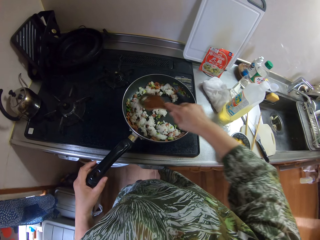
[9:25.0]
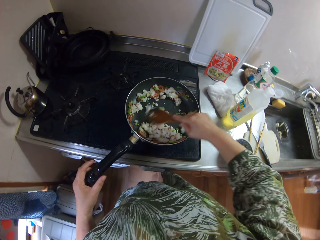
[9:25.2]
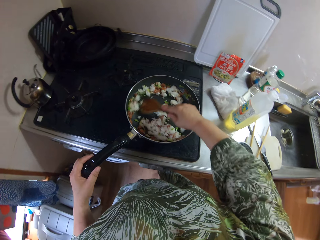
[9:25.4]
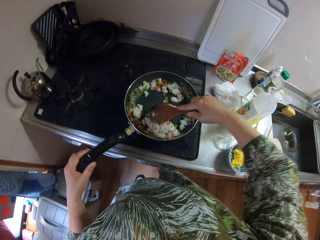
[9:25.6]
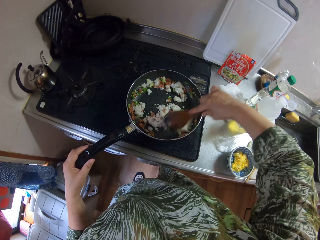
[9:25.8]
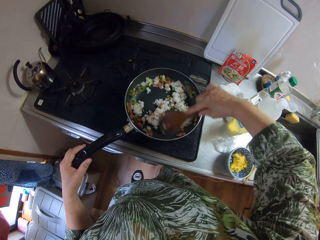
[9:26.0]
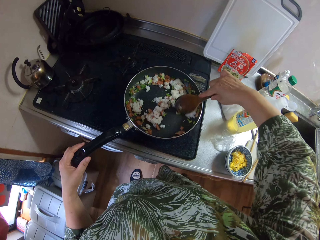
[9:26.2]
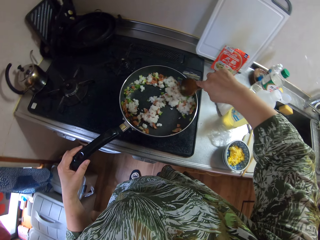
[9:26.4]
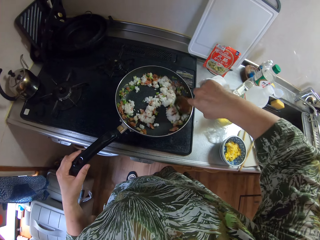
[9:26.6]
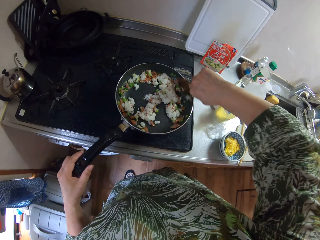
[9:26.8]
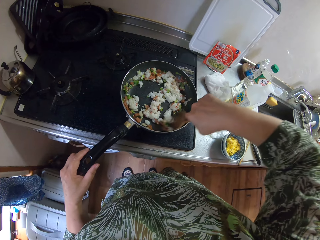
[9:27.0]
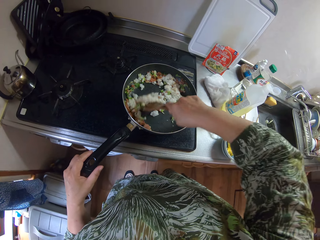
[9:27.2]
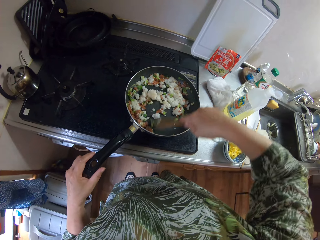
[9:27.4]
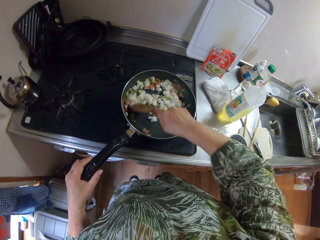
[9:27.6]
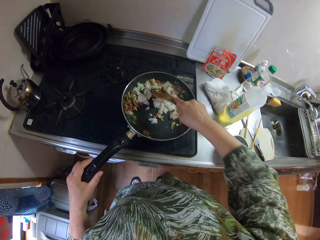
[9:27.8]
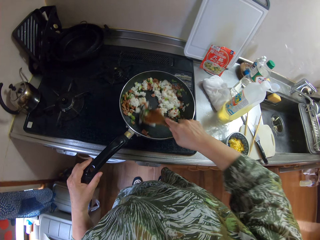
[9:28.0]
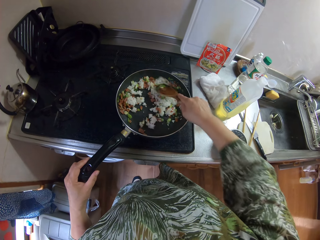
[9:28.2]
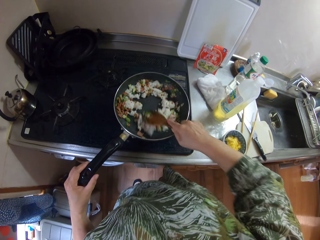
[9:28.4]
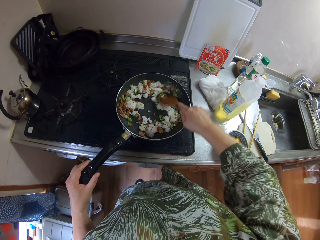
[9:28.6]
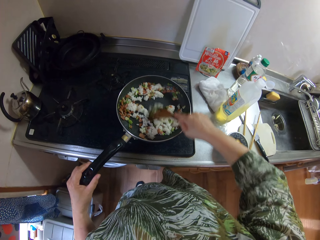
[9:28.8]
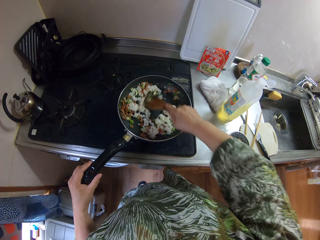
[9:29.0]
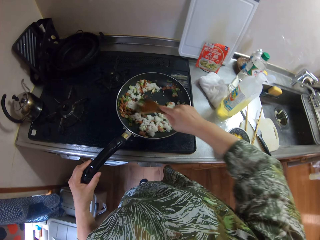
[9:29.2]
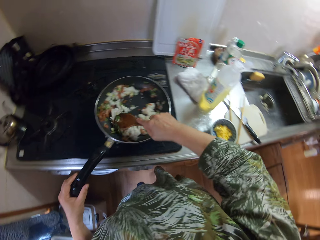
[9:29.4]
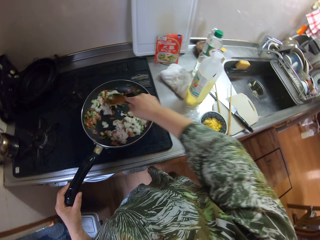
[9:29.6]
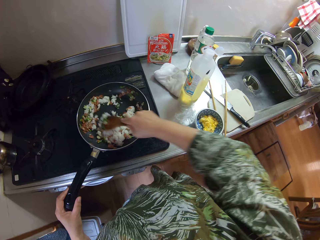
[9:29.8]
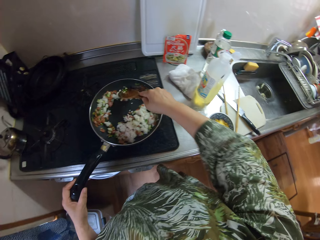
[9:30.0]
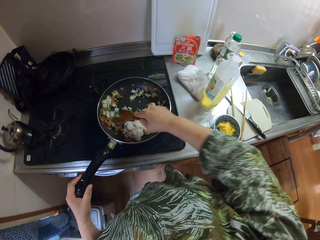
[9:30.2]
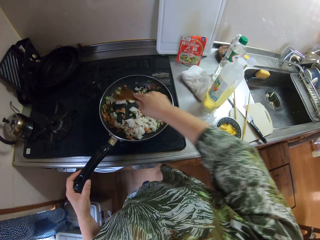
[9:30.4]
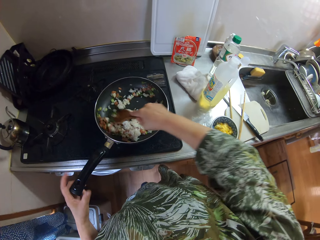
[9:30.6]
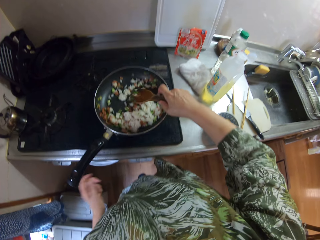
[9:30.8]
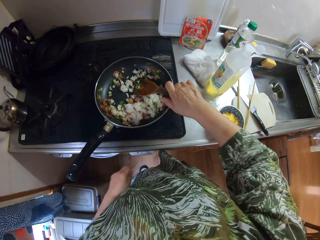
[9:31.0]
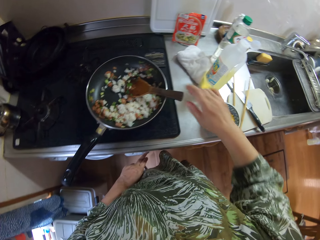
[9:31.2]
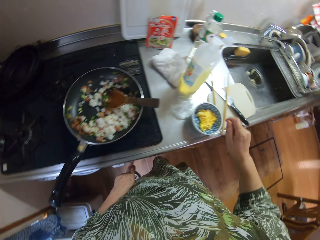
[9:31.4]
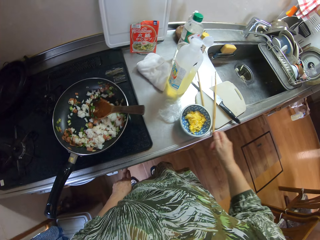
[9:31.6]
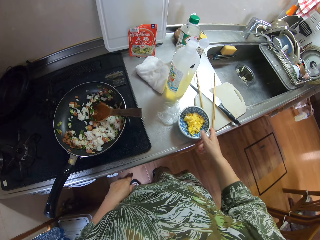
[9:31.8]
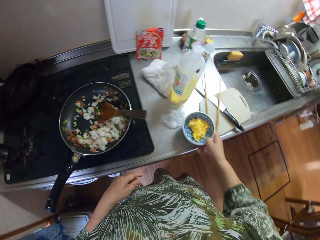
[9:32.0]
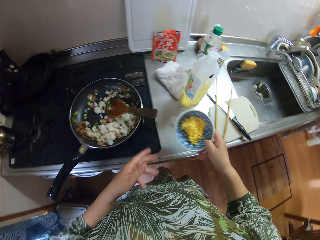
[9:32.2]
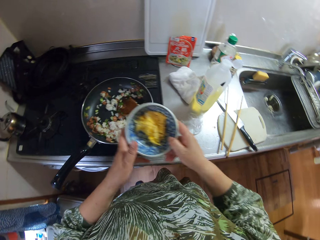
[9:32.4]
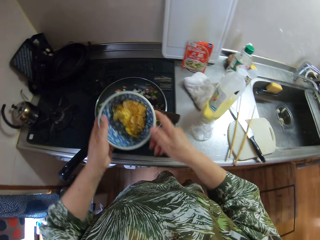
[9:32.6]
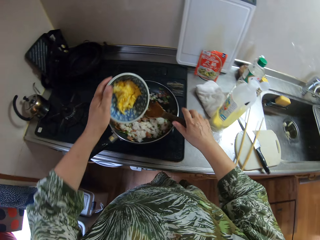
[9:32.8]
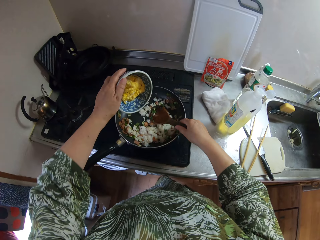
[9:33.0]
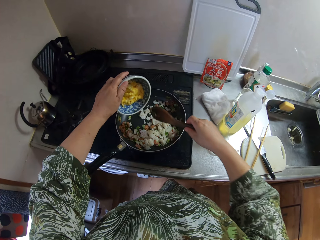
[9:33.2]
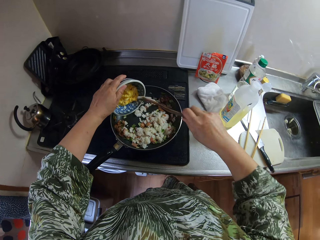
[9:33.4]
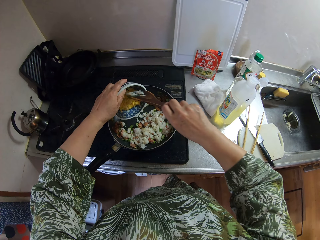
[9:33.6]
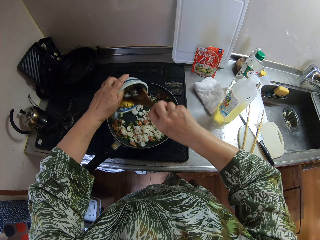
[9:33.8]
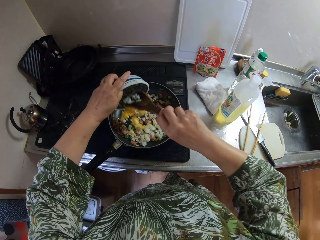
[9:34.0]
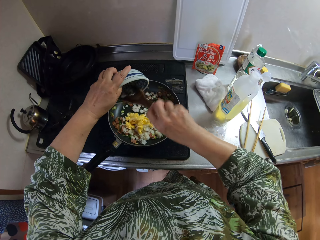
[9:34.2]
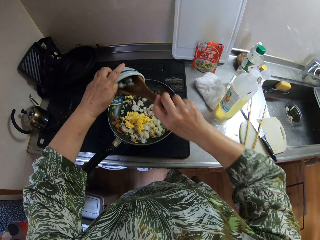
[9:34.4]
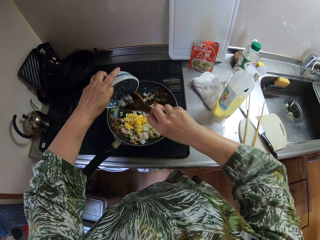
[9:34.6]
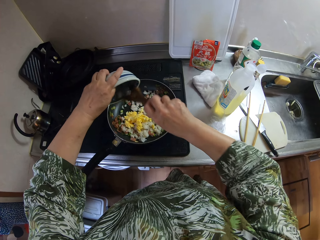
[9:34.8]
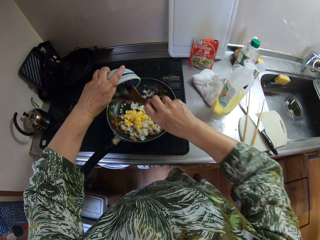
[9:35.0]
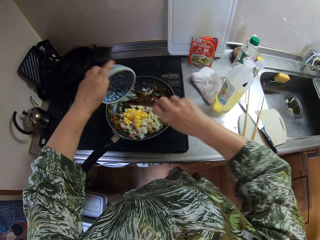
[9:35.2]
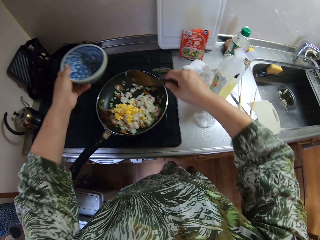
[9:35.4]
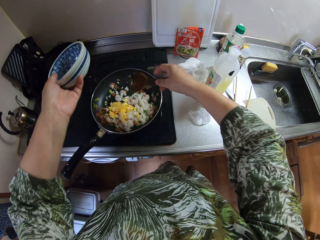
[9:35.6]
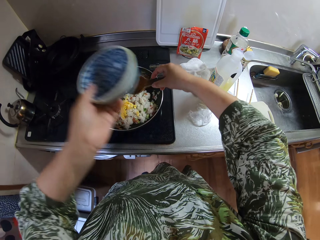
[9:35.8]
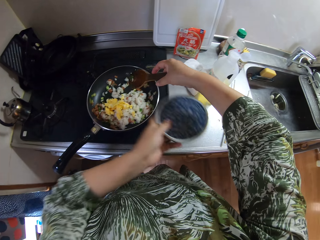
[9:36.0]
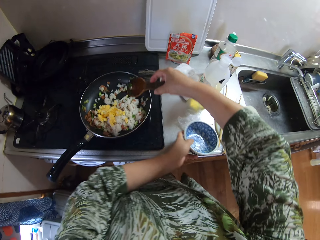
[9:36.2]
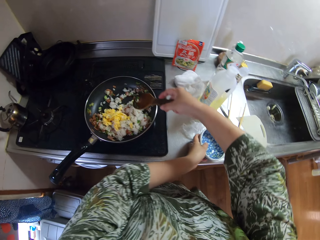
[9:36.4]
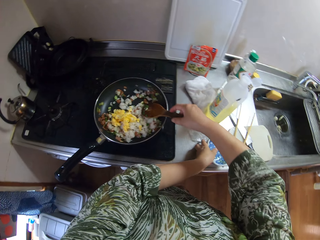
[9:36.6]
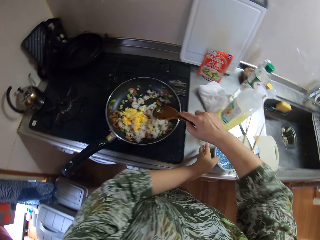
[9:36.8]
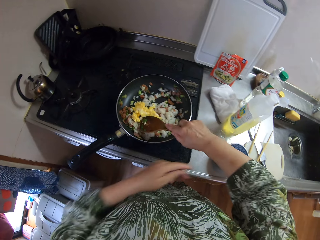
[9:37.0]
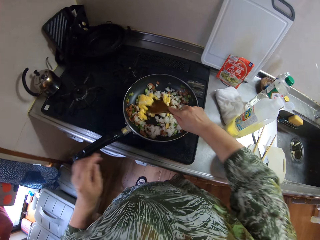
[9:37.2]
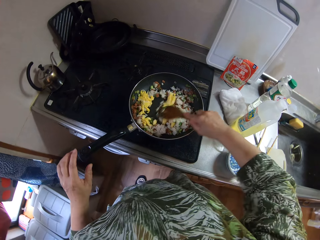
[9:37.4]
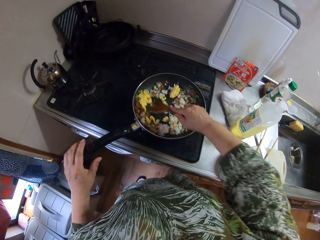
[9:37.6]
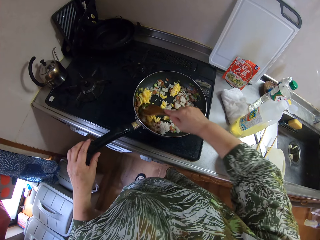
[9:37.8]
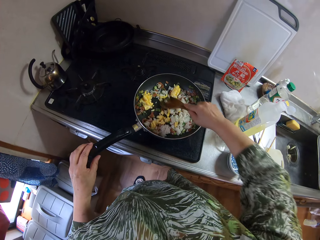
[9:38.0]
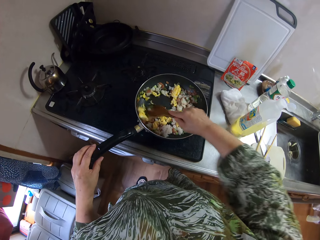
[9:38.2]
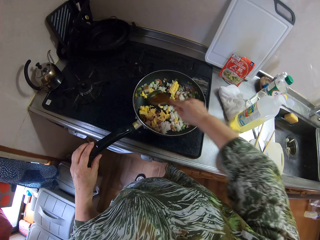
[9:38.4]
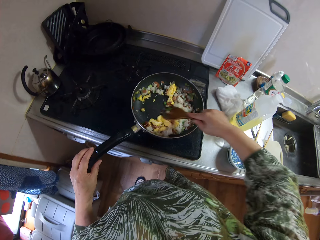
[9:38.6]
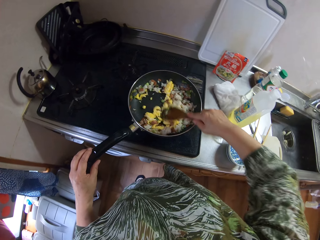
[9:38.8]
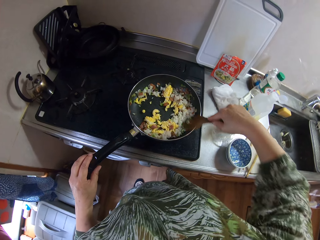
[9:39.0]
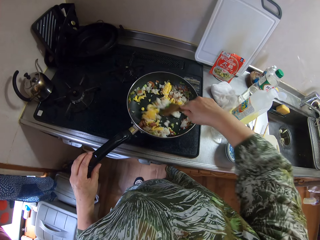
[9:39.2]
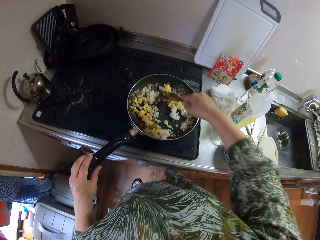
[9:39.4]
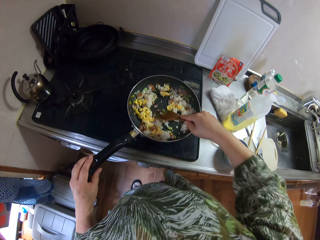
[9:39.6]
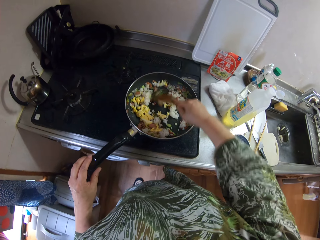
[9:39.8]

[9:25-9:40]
The camera wearer adjusts the heat of the electric cooker. They pick up a bowl. They pour from the bowl into the pan. They hold the cooking stick. They put the bowl in the kitchen area. They stir the food.

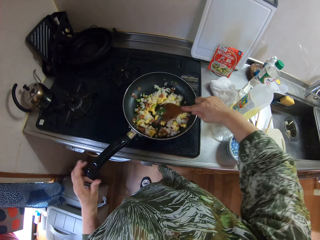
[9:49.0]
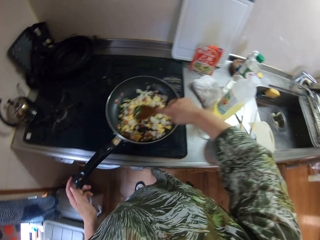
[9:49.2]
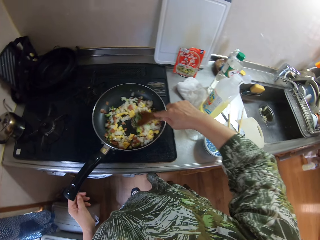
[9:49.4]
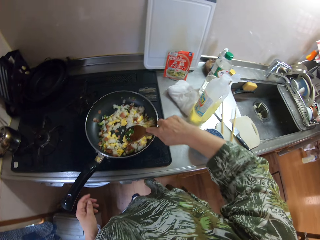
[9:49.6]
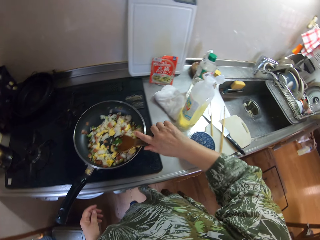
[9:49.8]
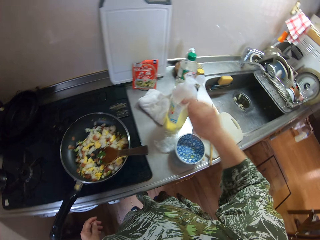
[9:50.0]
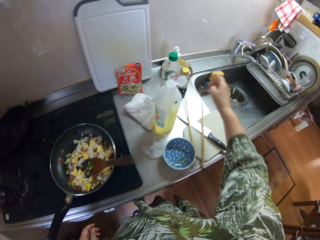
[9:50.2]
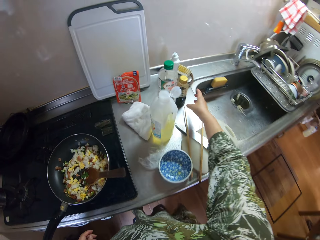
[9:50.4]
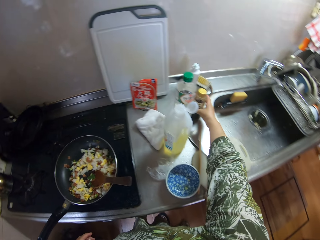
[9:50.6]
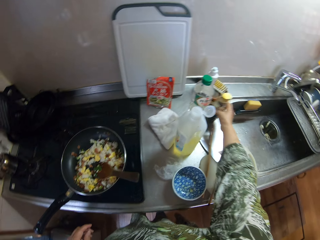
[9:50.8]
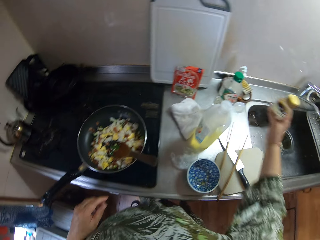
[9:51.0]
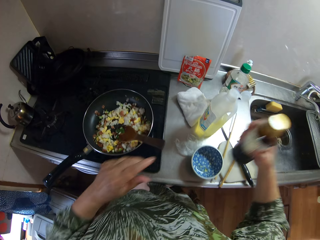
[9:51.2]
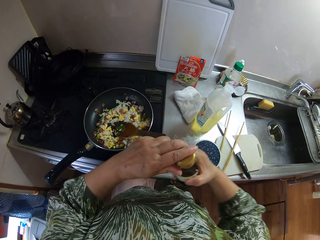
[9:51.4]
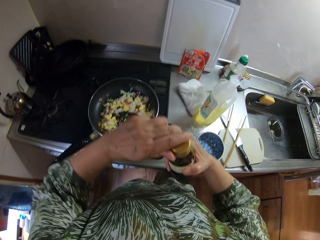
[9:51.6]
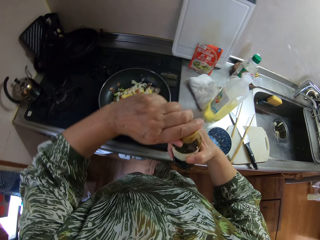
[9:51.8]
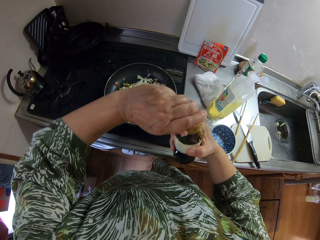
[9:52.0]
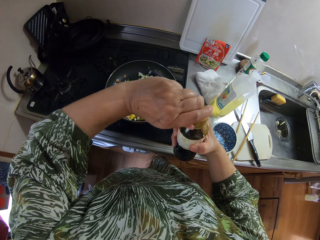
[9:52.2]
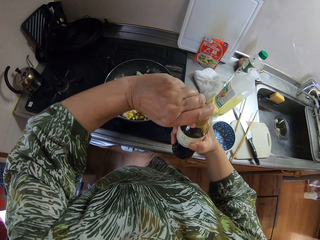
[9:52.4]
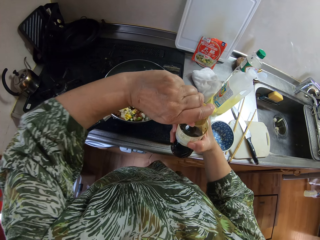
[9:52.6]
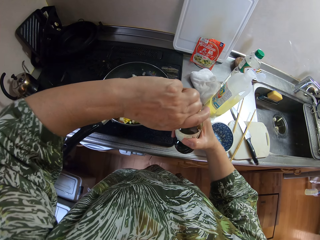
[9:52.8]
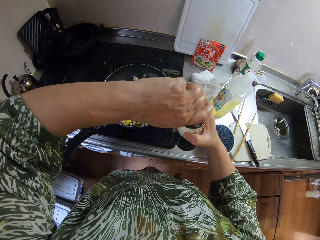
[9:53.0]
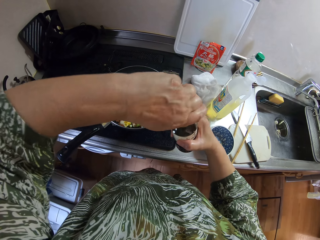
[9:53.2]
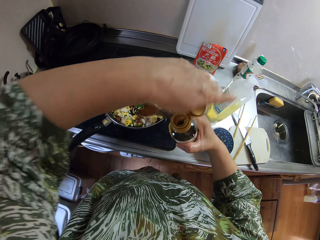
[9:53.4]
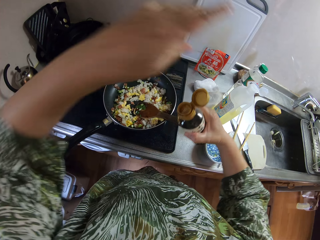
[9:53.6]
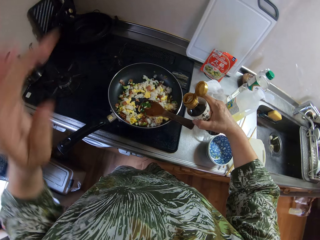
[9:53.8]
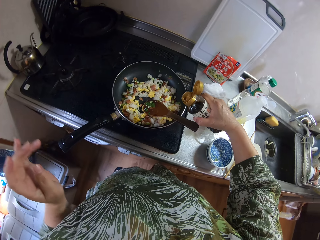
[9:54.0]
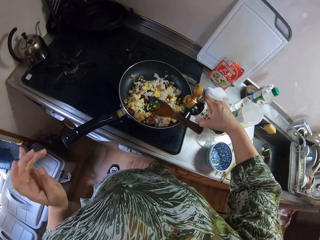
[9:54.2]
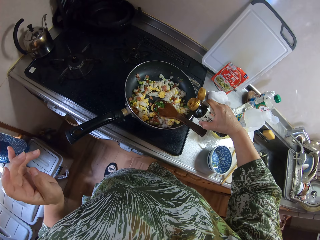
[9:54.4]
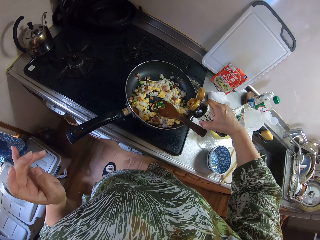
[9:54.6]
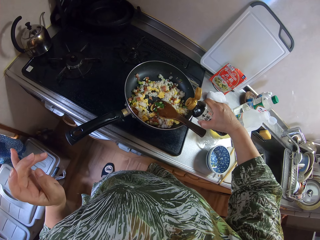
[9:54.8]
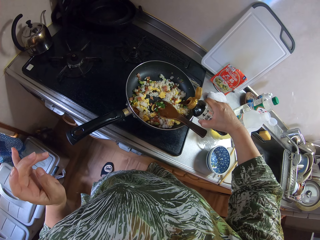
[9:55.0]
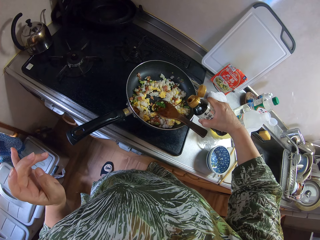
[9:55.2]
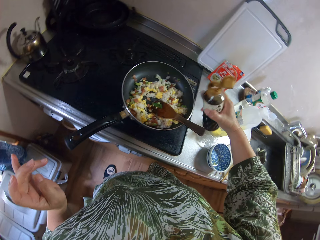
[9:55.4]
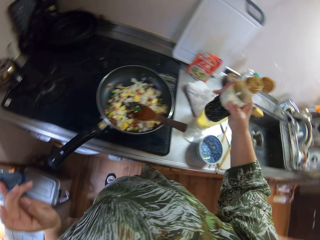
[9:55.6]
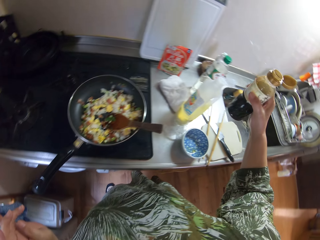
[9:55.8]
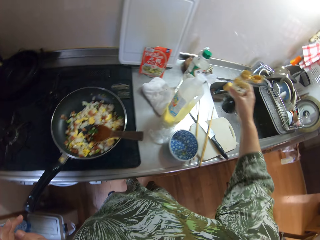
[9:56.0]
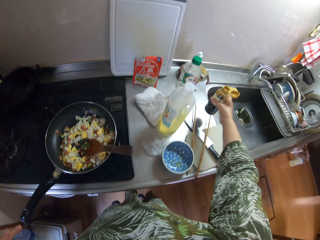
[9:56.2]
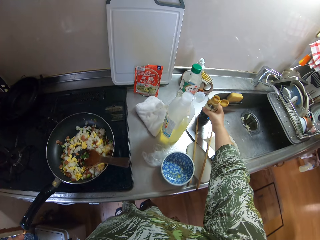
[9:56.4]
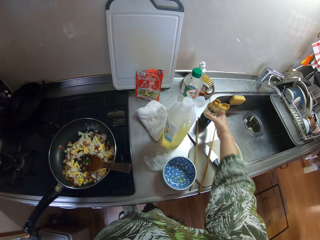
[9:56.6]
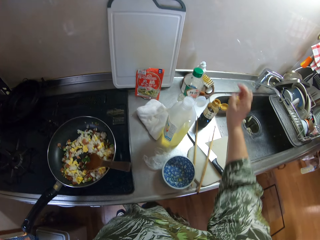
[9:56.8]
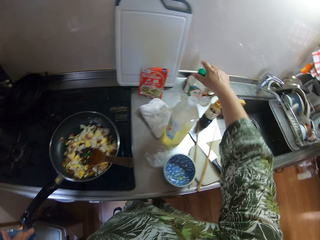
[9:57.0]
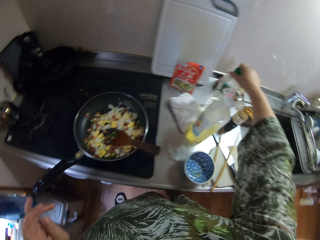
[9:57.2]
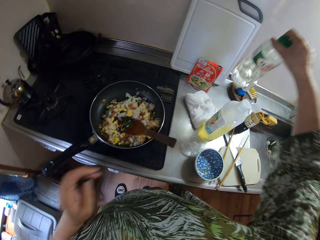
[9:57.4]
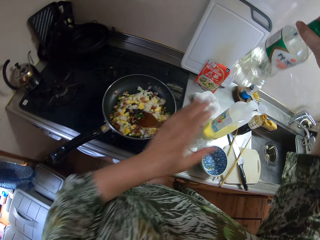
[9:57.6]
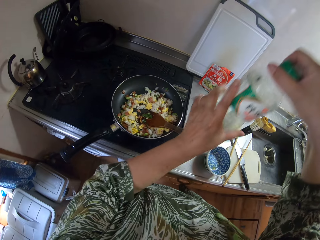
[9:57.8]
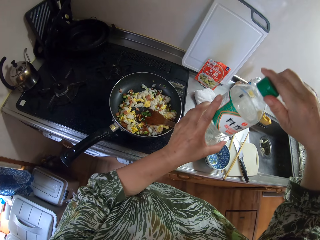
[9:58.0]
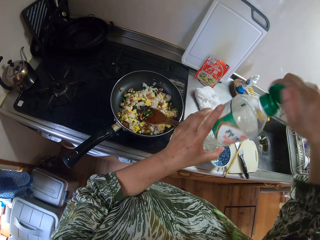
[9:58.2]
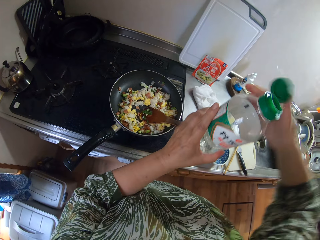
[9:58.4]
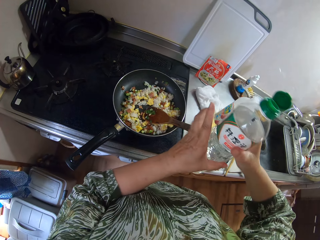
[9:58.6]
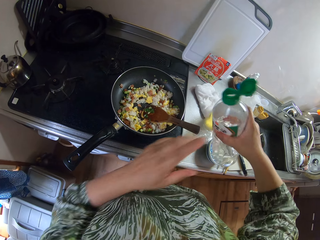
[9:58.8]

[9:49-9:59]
The camera wearer picks up a bottle. They open the bottle. They pour from the bottle into the pan. They put the bottle on the kitchen area. They pick up the bottle. They open the bottle.
